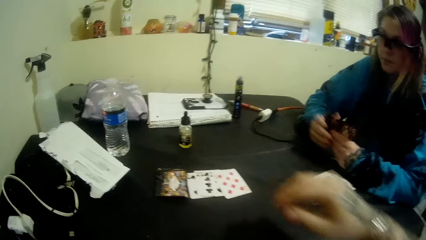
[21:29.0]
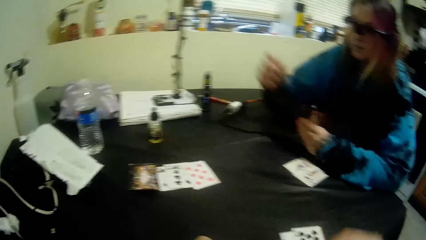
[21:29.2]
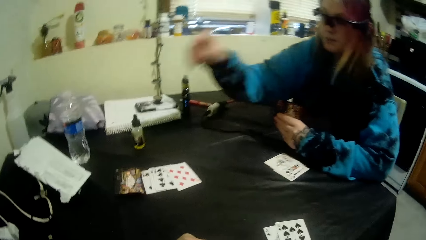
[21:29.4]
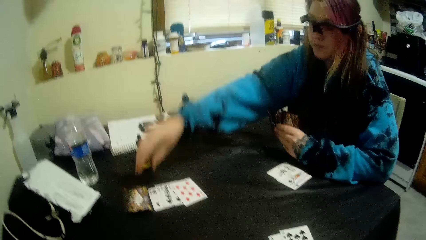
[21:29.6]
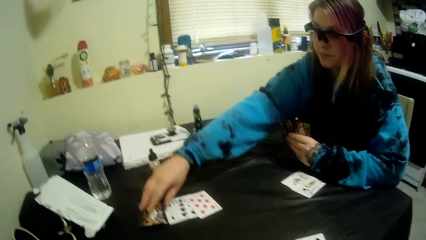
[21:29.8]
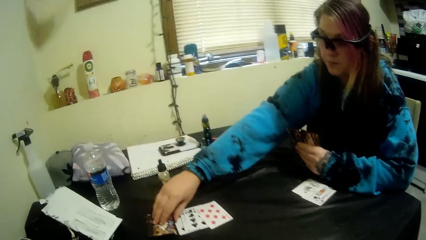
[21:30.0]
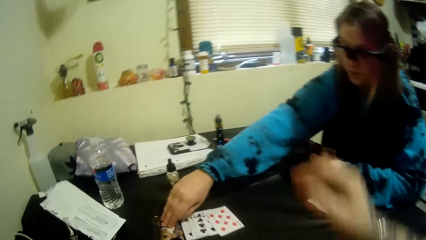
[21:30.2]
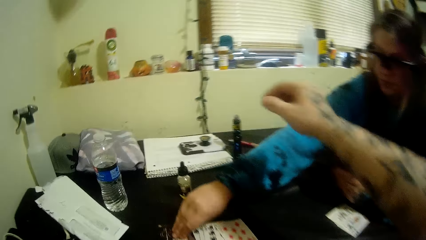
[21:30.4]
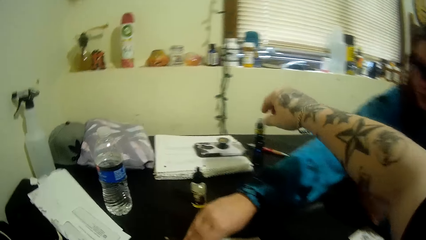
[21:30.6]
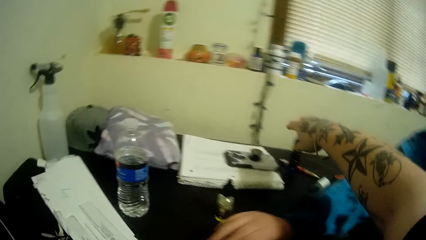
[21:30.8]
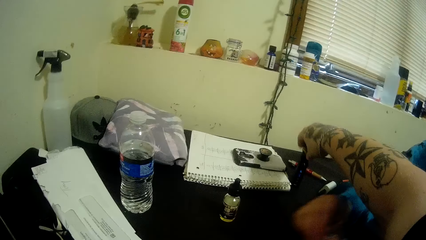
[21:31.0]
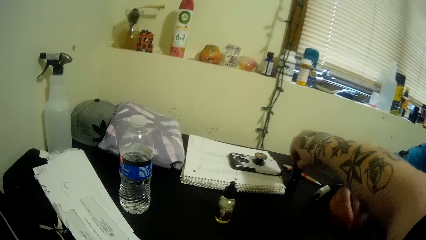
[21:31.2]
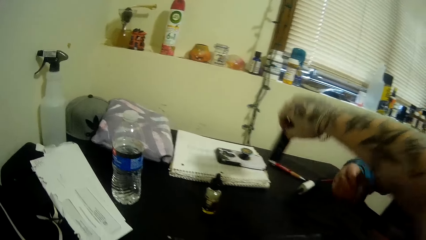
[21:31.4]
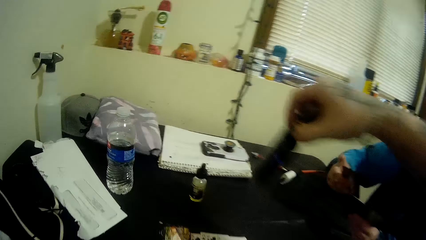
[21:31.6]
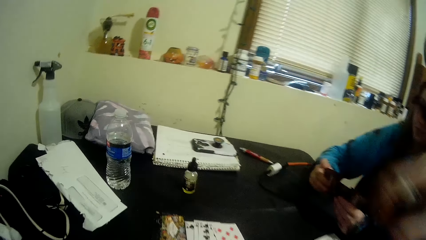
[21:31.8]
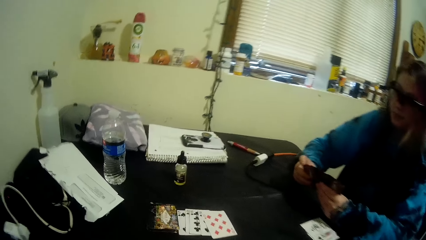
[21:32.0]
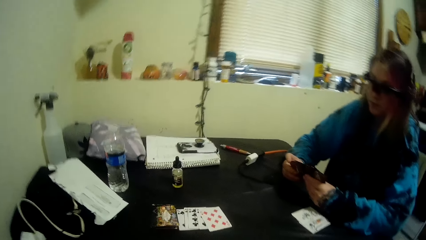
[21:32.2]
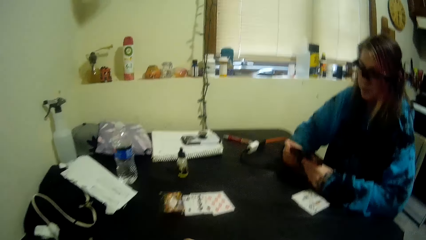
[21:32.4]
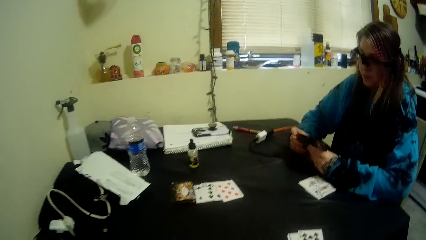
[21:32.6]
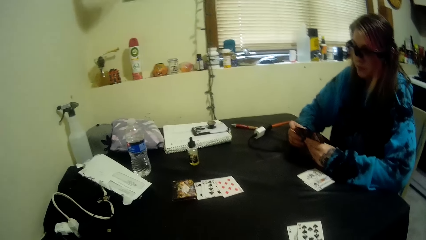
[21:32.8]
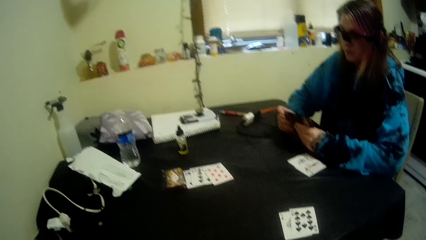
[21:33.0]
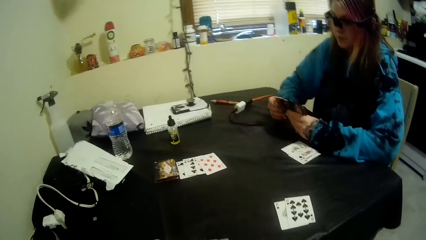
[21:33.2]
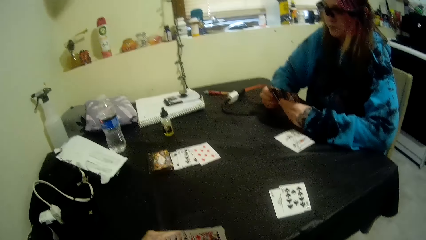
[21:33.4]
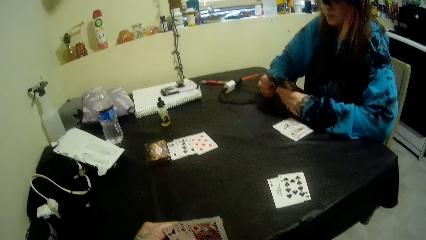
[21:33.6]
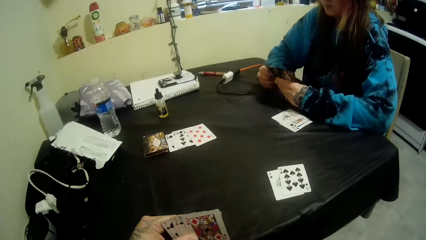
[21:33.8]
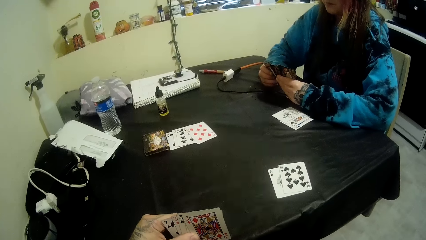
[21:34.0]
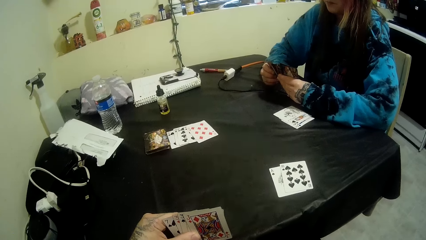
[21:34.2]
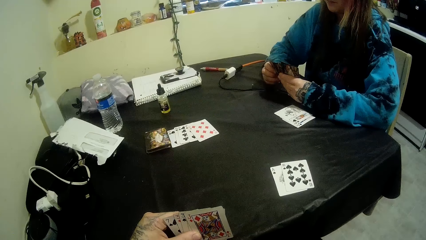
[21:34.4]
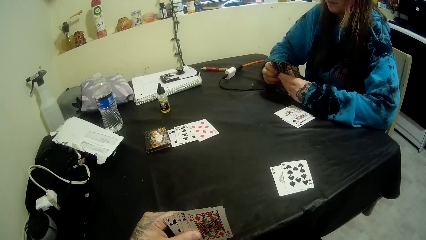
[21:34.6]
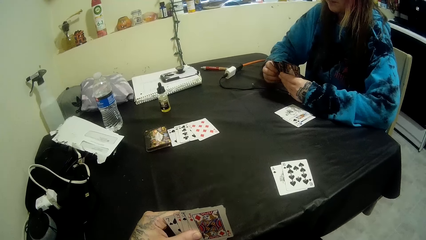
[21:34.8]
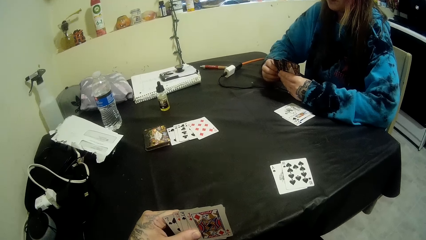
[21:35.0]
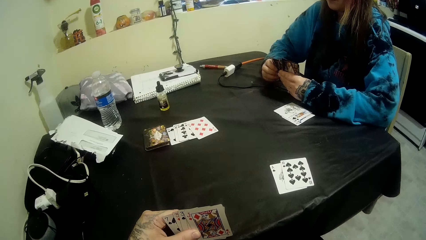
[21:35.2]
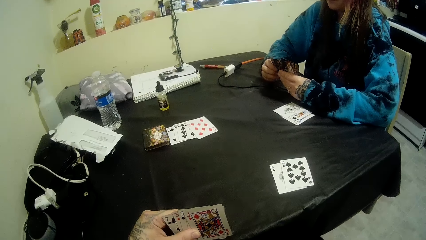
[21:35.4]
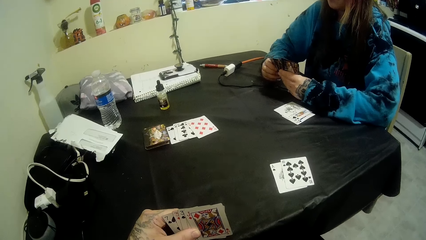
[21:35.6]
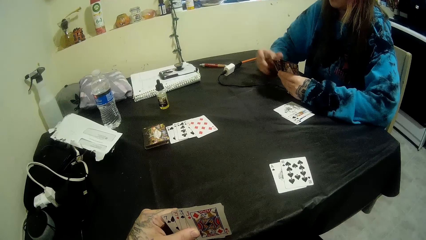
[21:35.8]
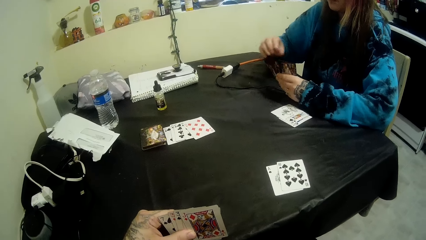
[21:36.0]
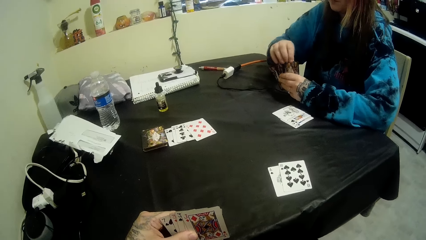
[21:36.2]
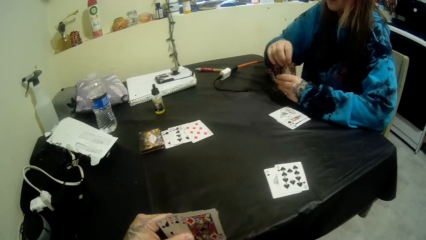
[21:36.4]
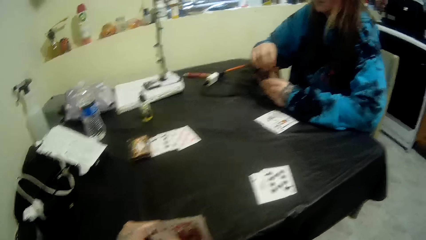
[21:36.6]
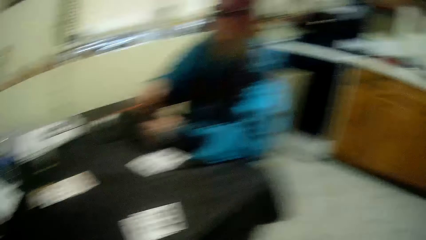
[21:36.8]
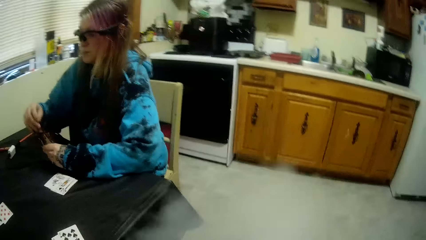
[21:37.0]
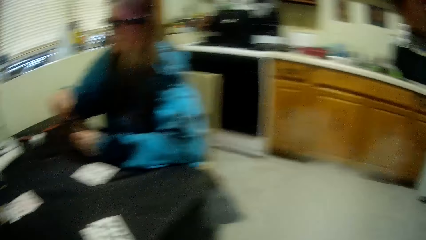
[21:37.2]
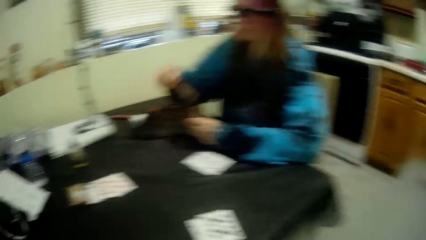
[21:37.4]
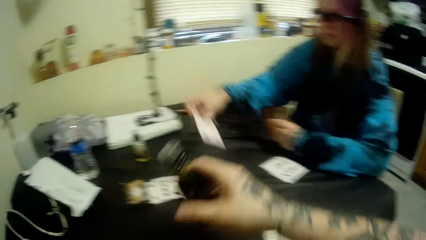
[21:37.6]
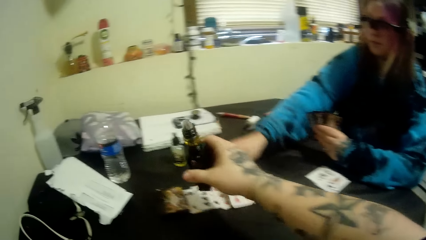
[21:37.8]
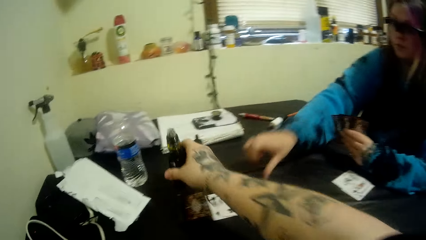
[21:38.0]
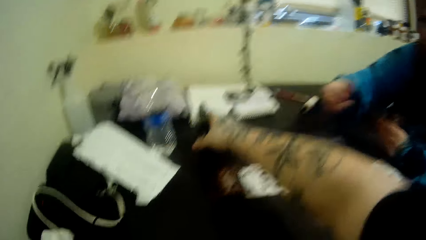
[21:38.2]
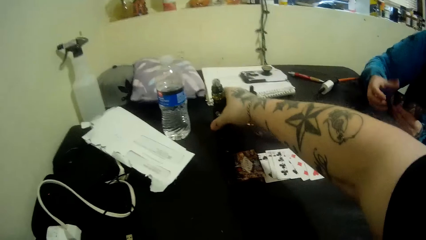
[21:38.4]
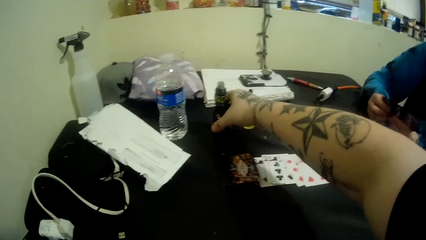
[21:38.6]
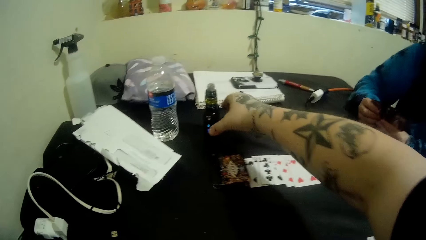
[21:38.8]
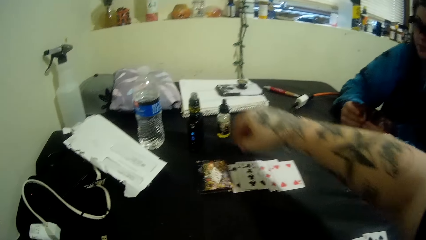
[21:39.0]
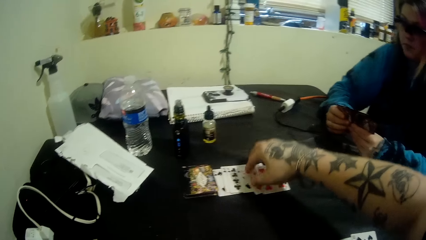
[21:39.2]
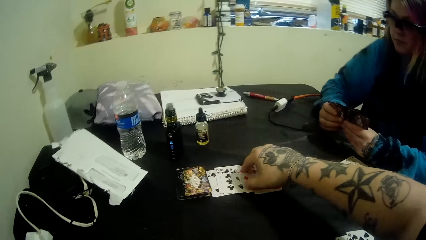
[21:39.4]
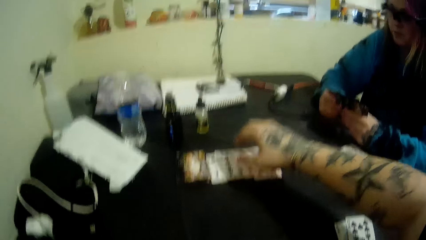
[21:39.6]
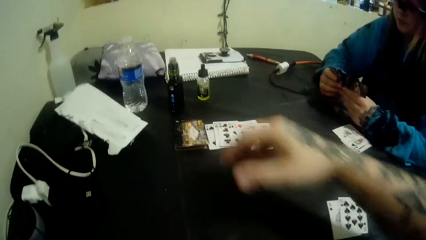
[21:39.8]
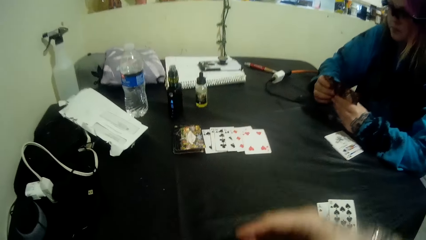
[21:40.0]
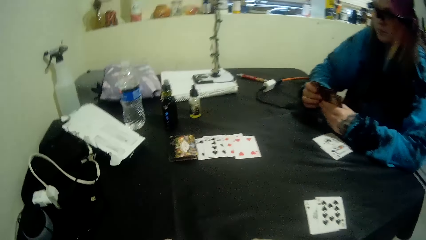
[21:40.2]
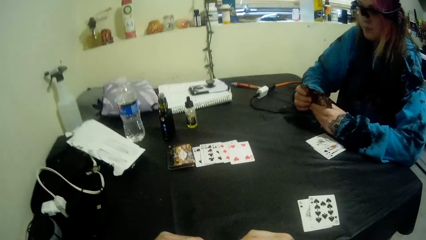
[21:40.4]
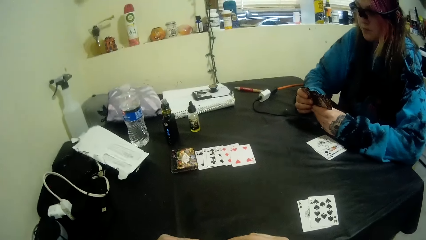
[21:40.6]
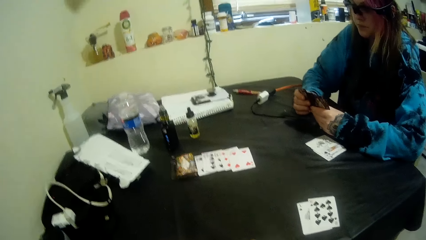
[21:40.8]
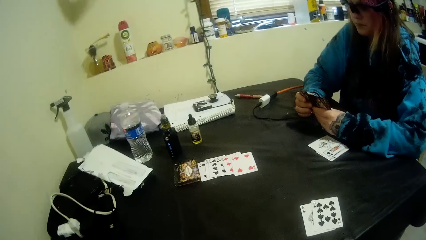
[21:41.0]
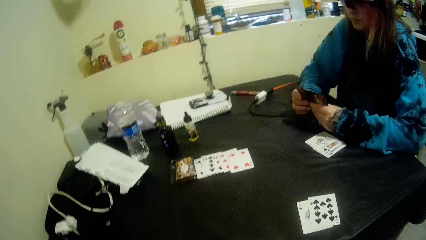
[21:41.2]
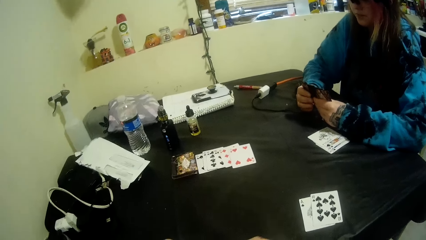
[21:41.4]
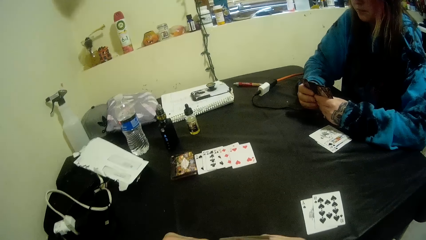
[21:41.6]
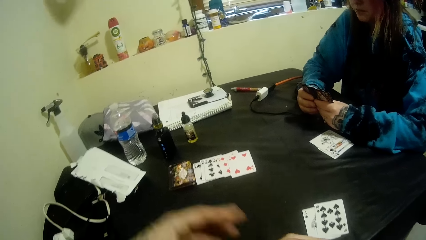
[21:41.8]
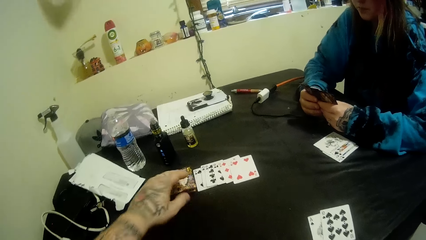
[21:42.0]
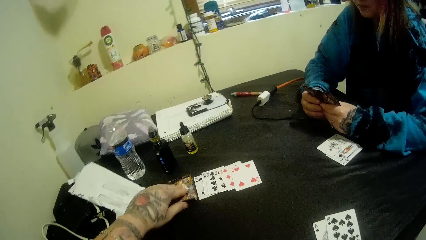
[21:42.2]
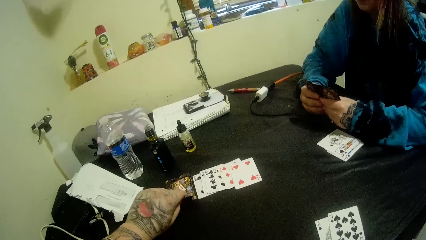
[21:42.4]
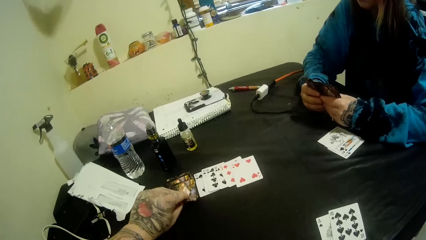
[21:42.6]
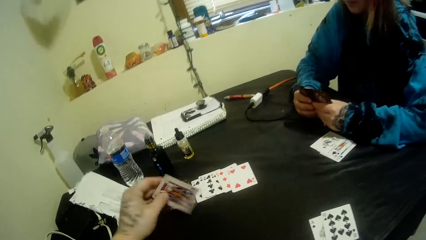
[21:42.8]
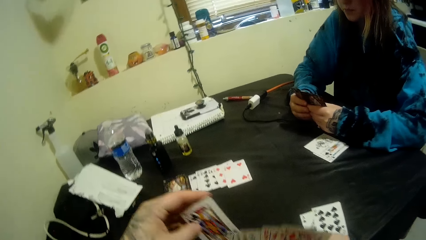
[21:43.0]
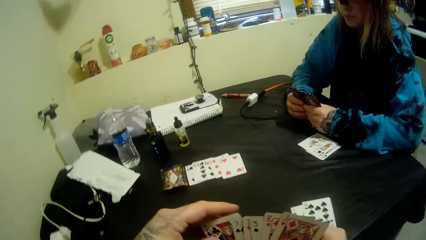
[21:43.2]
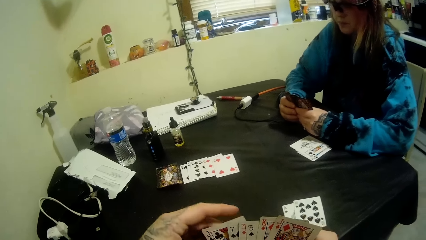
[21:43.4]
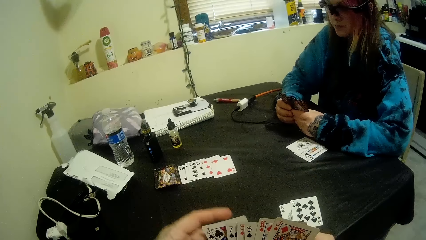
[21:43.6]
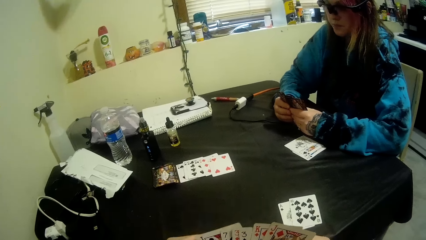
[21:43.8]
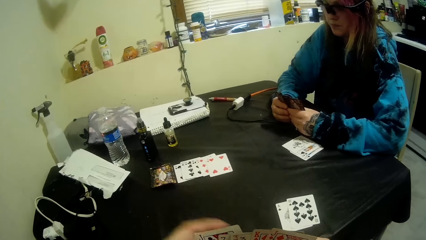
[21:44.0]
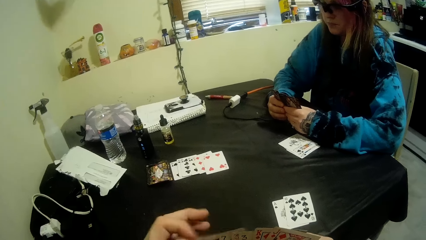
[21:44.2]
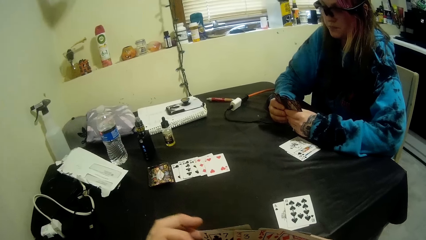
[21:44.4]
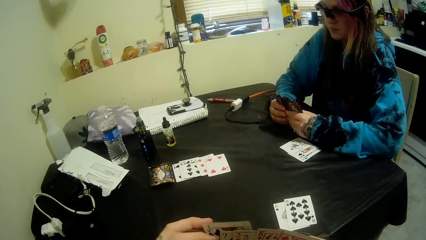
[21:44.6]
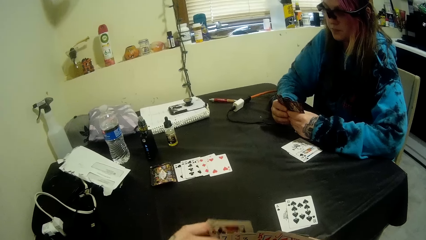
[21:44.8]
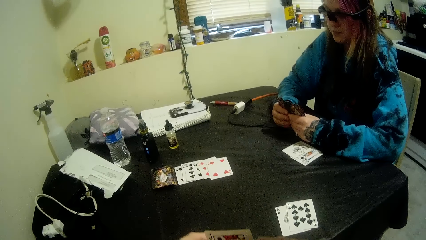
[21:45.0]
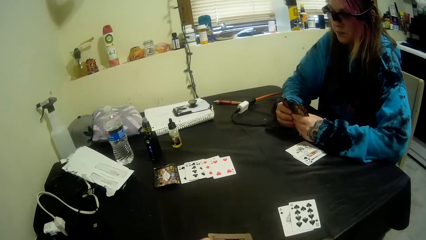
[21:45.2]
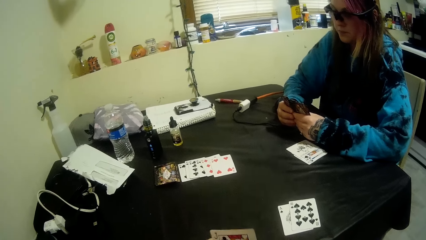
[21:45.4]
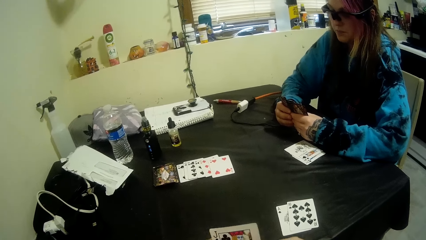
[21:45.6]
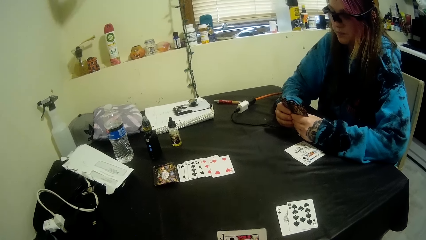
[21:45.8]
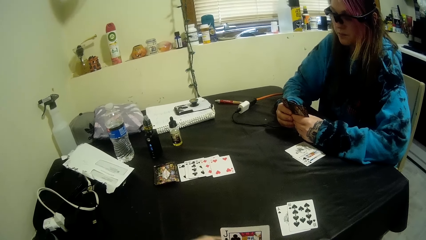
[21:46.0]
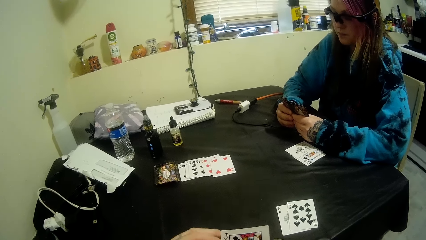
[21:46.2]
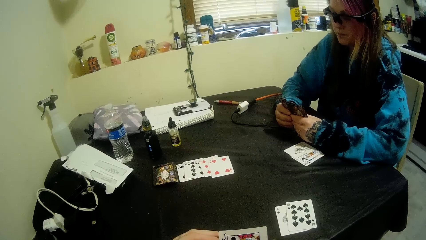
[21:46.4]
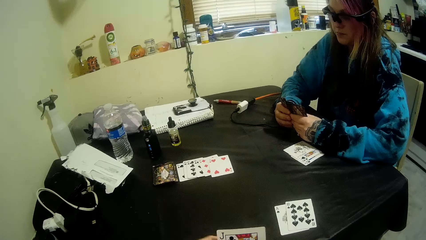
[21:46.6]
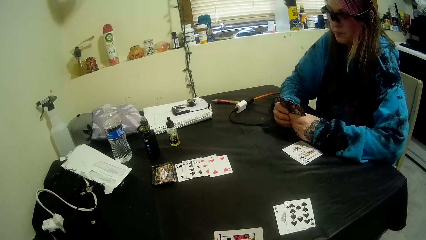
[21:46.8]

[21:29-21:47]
A woman picks another card on the table with her right hand. The camera wearer picks the bottle next to the woman on the table with his right hand. He stares at the table. The woman puts another card on the table with her right hand. The camera wearer puts the bottle on the table with his right hand. He places his hand on the cards on the table. He talks to the woman. He picks up another card from the deck on the table with his left hand. He places the card on his deck. He stares at the table.
